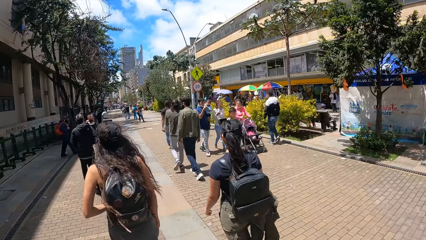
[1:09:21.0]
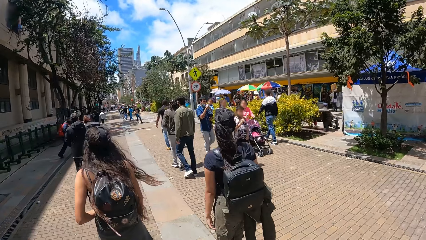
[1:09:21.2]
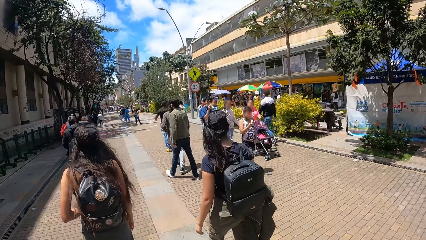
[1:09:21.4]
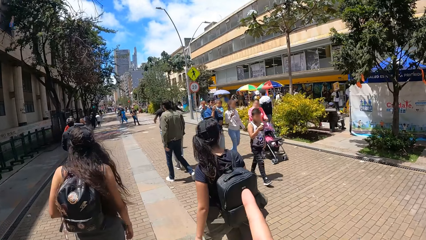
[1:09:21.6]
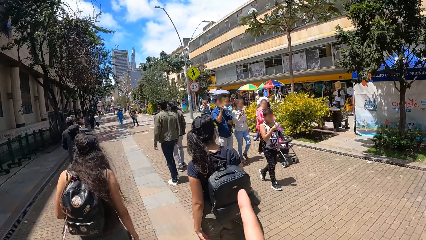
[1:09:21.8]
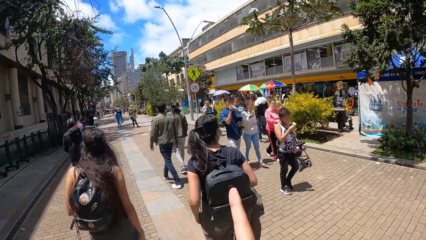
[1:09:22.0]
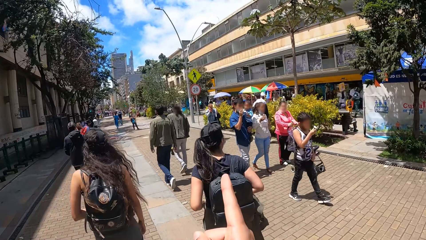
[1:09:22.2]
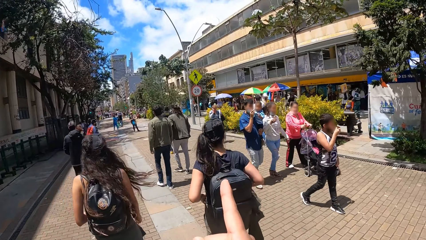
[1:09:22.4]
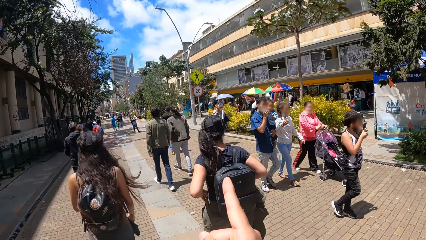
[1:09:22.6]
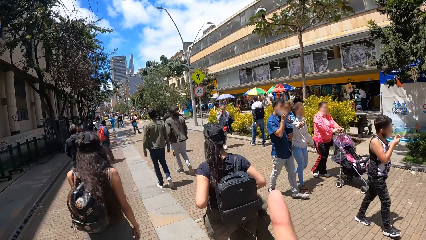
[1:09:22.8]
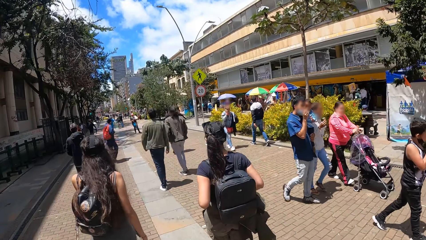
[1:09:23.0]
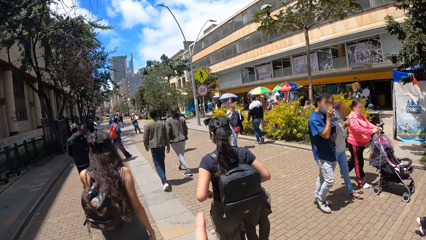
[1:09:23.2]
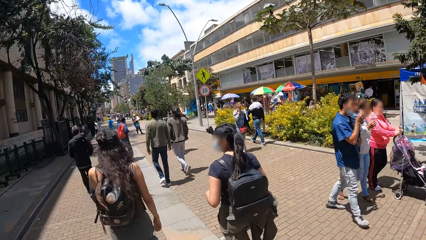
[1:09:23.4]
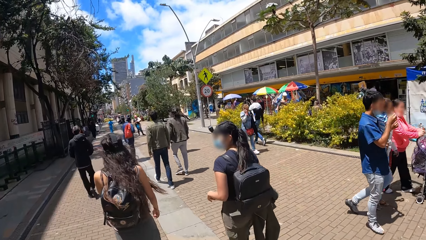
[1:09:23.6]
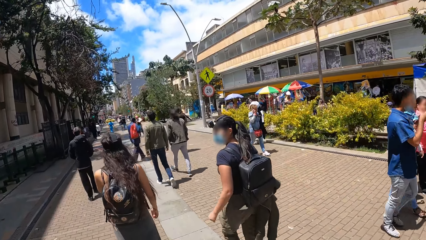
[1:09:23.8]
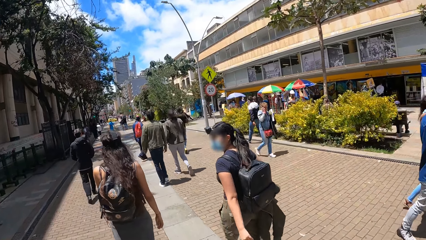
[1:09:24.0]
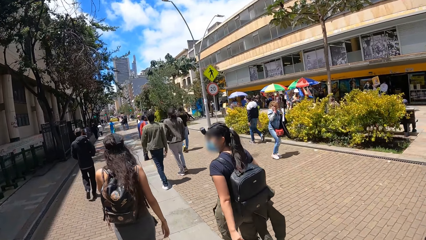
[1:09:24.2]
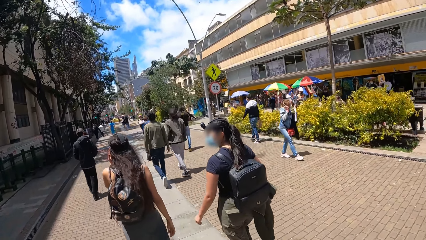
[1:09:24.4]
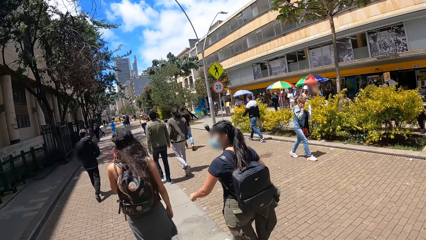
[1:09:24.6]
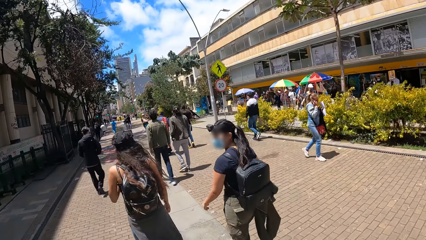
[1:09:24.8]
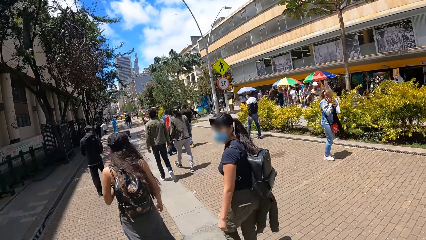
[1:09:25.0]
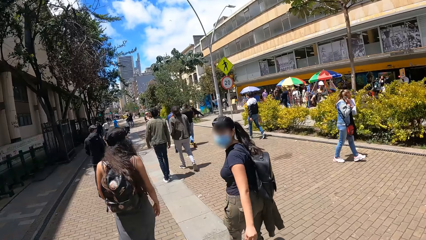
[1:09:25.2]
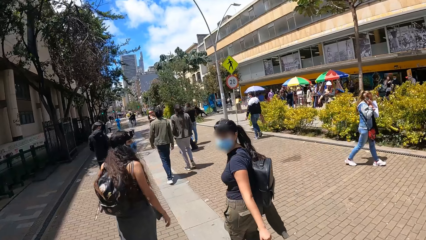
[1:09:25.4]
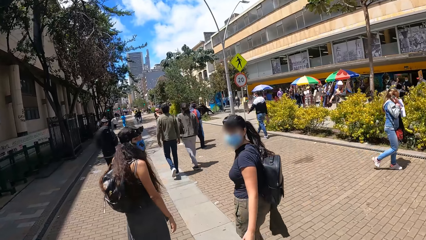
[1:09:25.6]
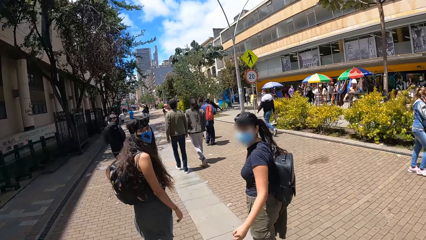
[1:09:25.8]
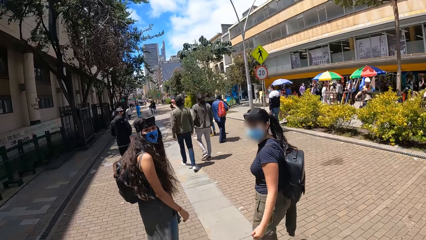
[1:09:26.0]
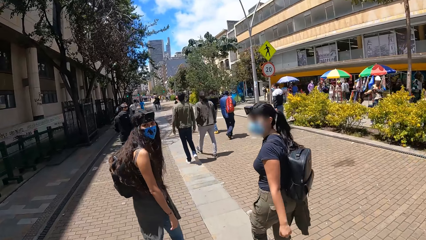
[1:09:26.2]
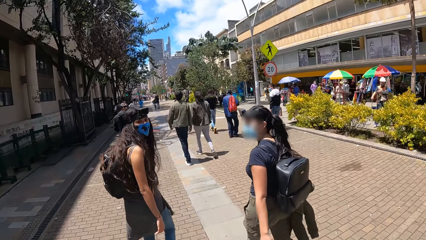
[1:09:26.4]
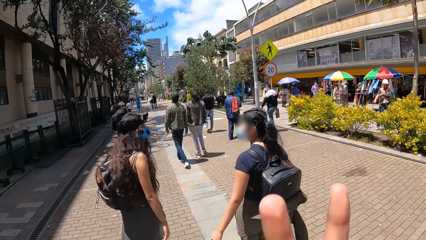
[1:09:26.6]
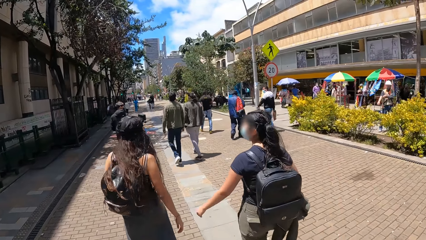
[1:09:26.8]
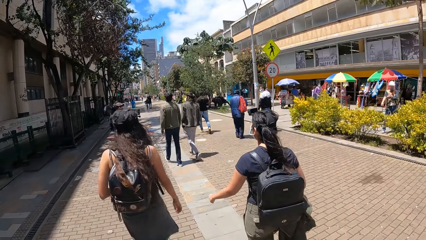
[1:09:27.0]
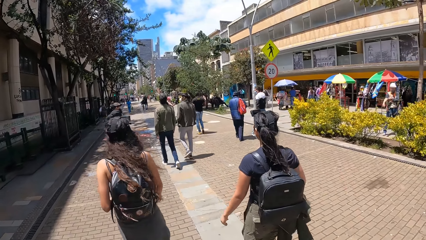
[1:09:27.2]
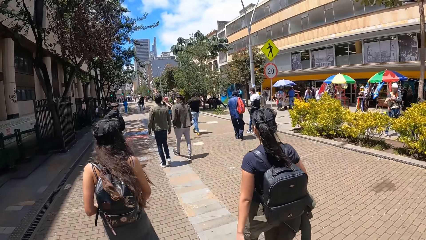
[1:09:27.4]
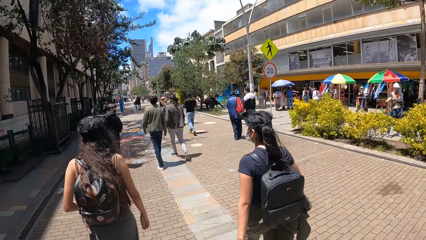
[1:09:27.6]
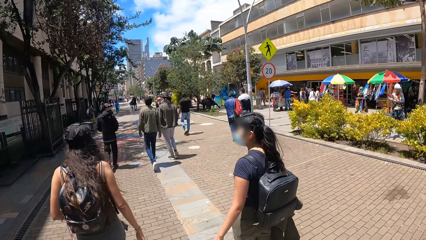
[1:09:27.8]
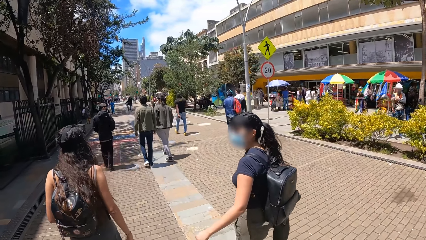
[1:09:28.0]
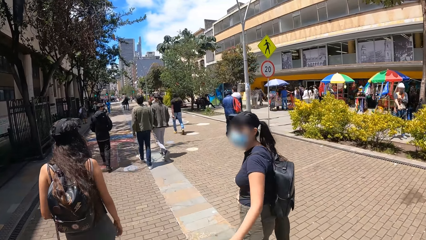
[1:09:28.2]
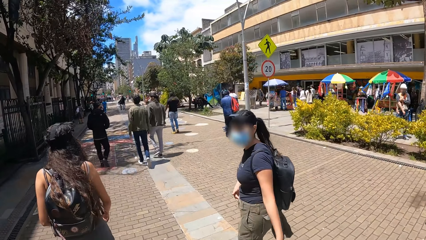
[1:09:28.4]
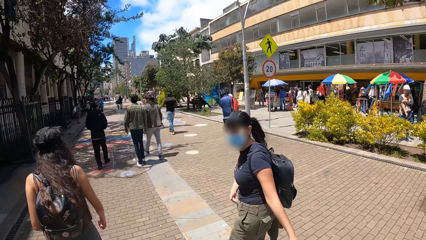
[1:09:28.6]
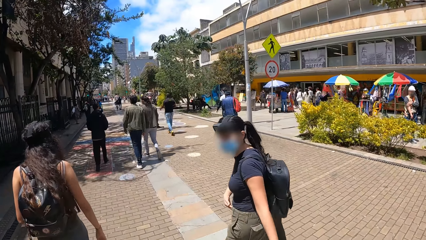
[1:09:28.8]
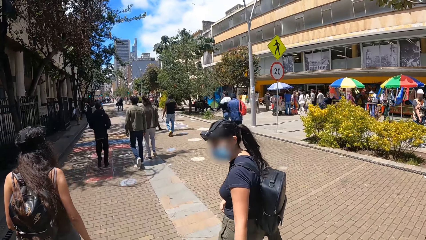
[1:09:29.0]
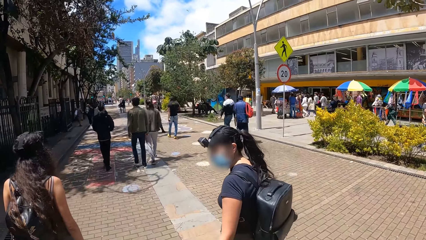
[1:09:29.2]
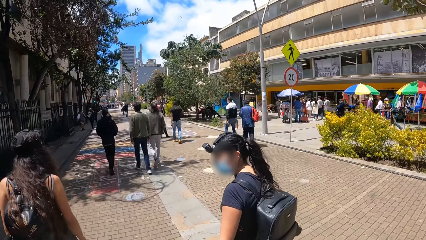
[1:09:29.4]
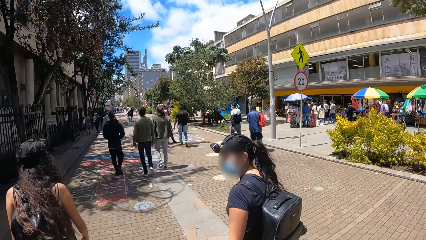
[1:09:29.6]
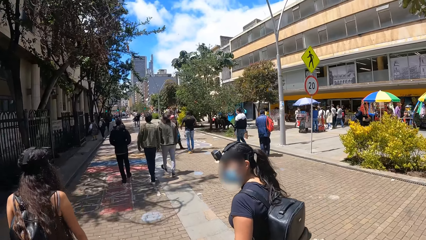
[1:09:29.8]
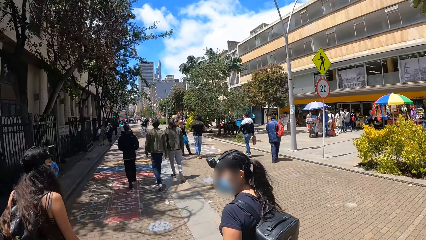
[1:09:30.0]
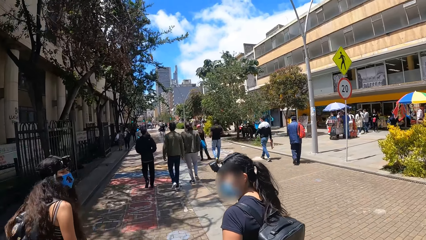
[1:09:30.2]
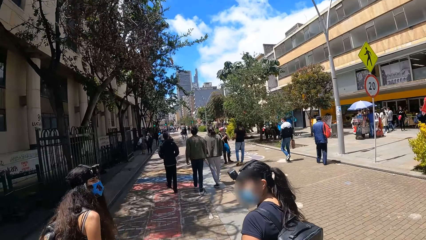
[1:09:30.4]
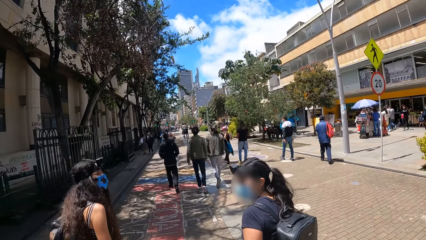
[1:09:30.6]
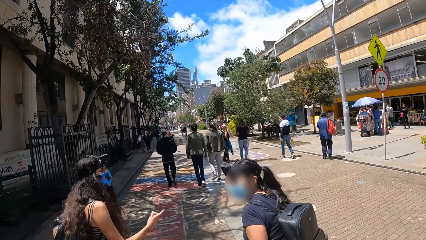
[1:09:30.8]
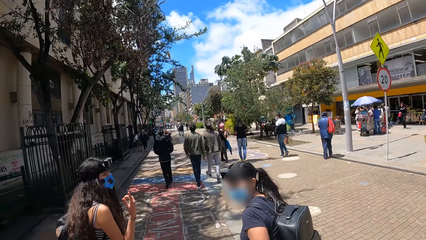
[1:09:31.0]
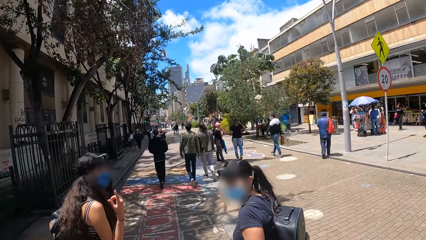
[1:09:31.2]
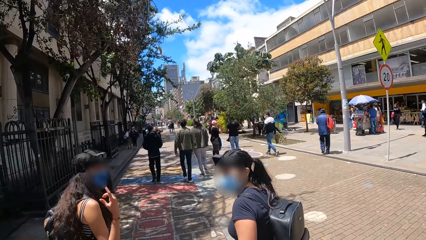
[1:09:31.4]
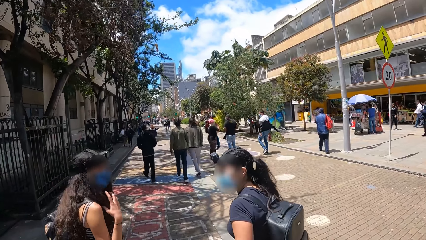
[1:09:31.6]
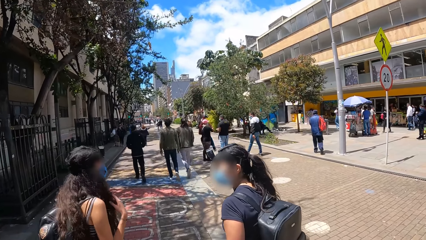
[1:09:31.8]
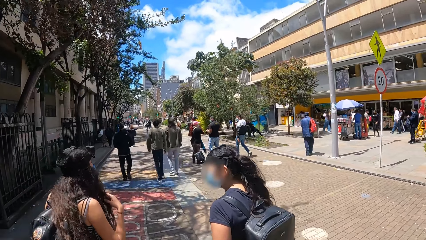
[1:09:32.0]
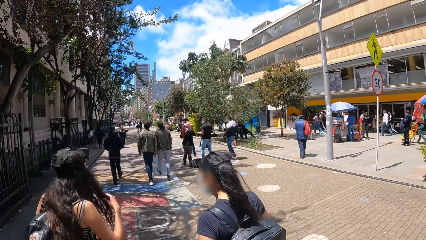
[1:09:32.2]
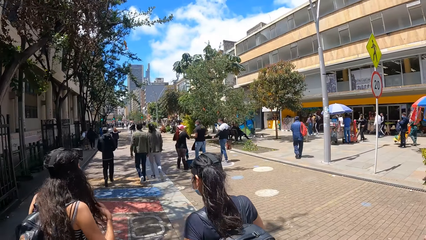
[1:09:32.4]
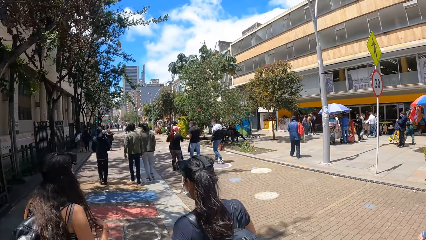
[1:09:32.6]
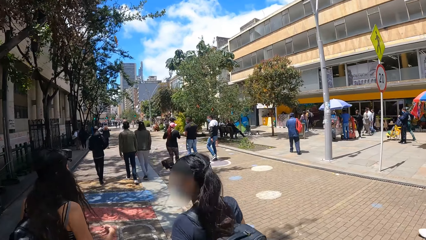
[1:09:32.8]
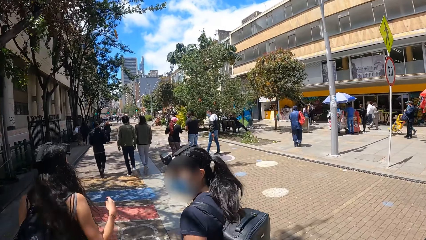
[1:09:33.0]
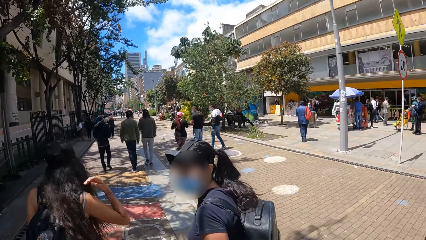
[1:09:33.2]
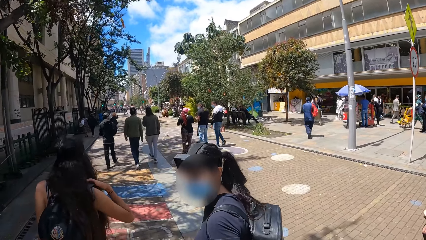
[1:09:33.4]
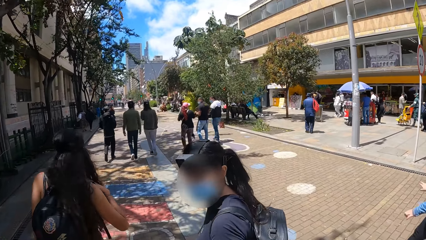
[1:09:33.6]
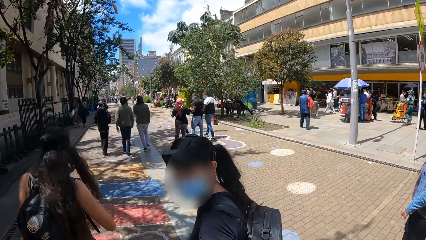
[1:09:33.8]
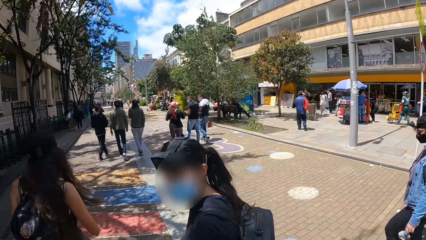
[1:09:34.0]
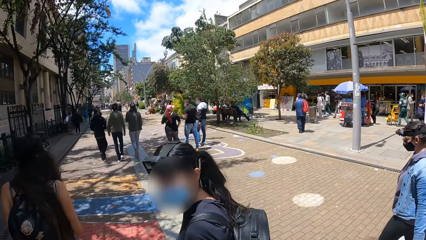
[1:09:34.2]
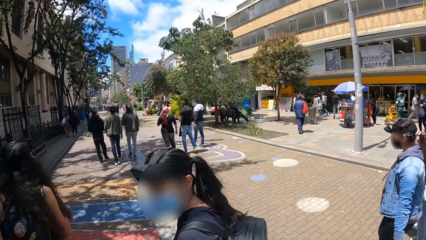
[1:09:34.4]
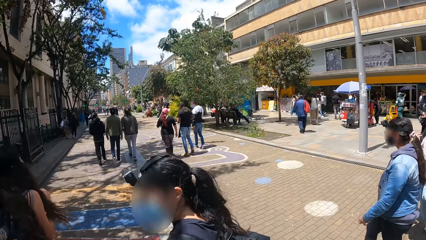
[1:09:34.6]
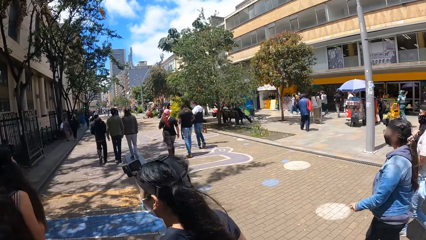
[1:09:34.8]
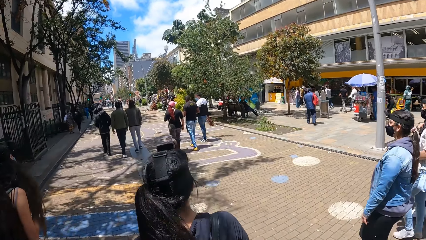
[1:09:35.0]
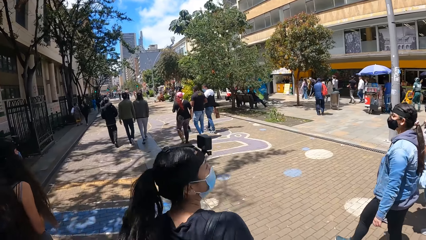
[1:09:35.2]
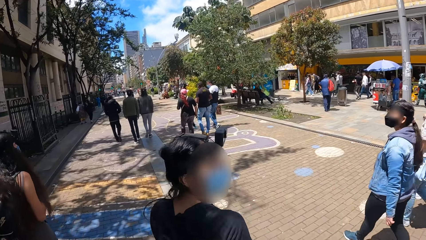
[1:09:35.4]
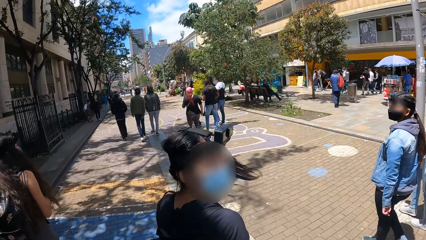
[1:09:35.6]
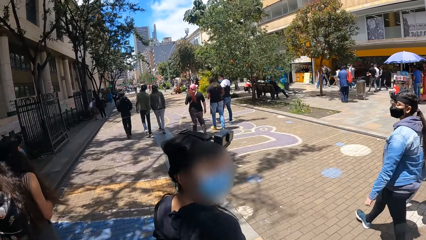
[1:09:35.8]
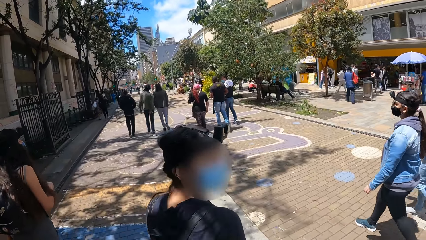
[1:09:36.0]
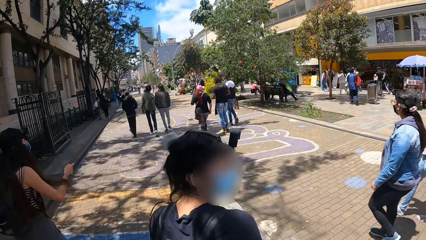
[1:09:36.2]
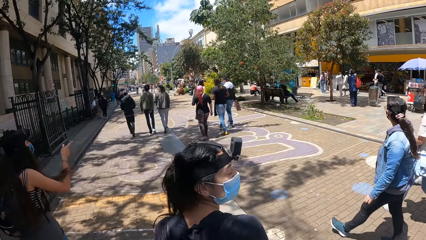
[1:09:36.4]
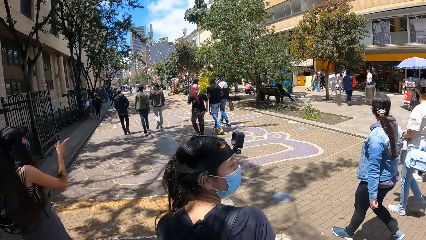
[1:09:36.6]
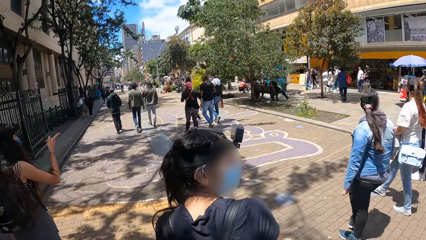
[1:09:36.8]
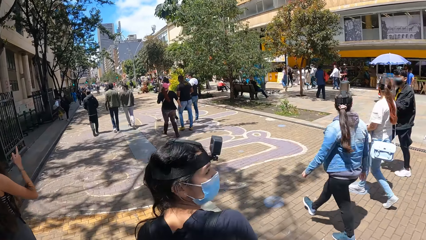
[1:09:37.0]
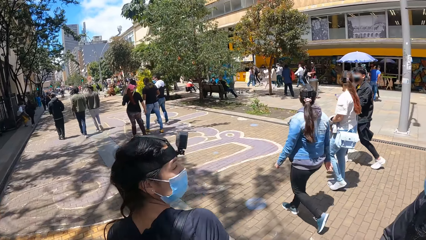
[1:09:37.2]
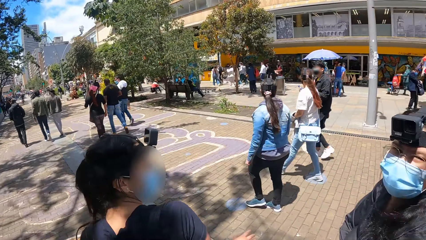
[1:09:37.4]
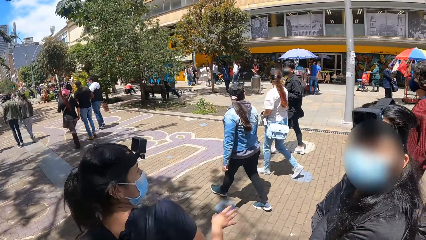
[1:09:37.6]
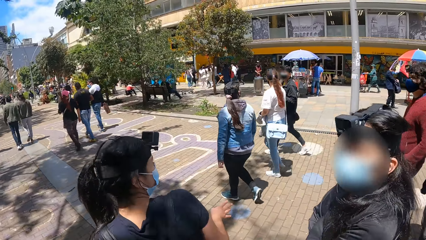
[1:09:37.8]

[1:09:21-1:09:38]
The camera wearer points at a direction. They interact with a lady and another lady.
